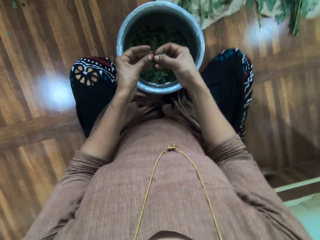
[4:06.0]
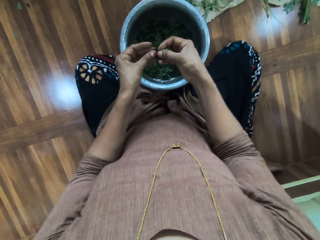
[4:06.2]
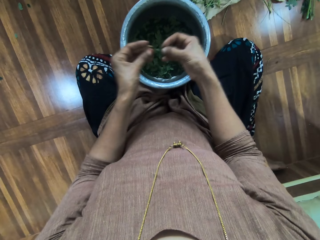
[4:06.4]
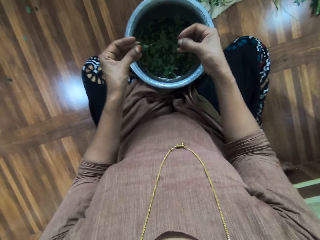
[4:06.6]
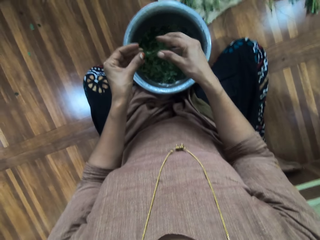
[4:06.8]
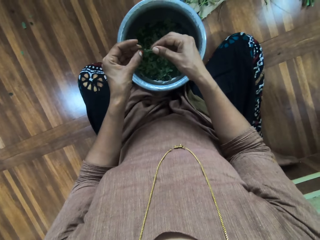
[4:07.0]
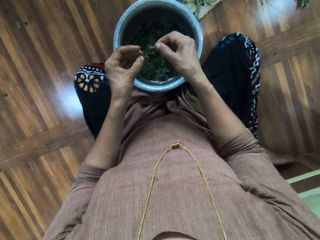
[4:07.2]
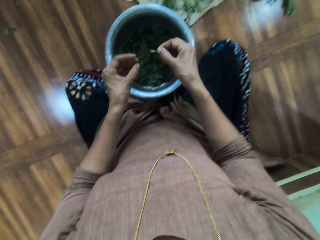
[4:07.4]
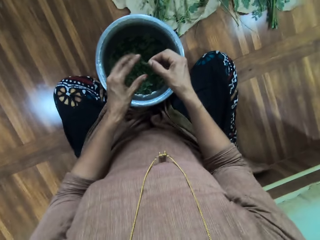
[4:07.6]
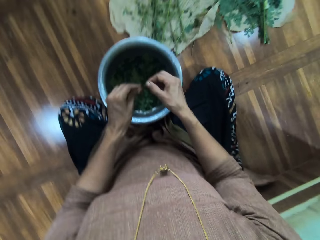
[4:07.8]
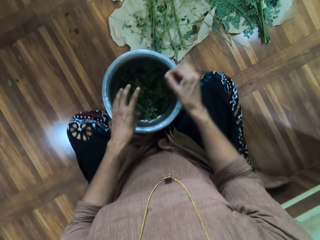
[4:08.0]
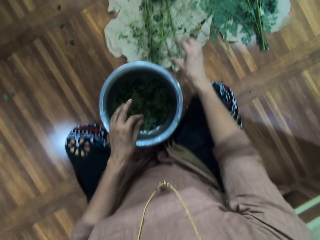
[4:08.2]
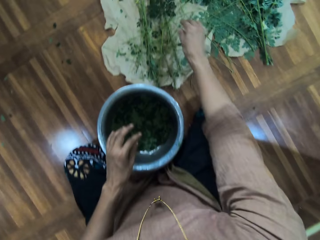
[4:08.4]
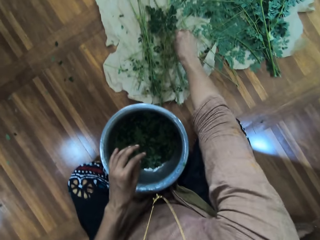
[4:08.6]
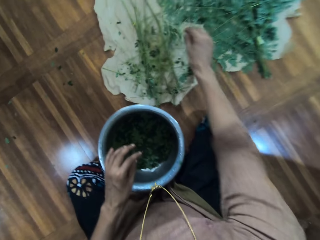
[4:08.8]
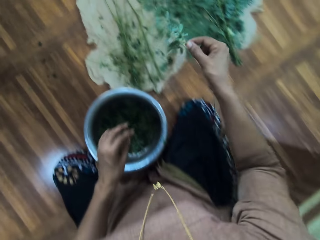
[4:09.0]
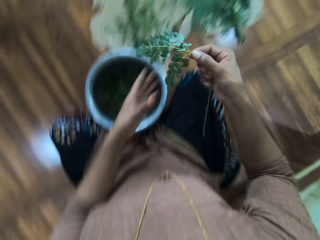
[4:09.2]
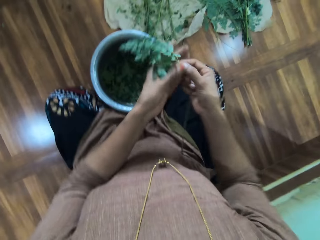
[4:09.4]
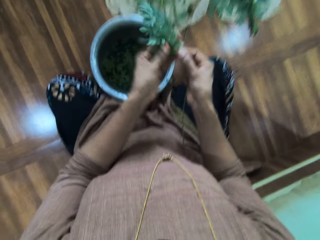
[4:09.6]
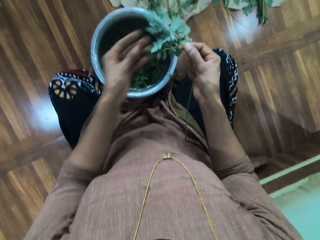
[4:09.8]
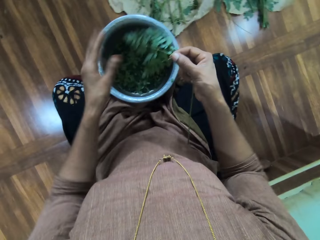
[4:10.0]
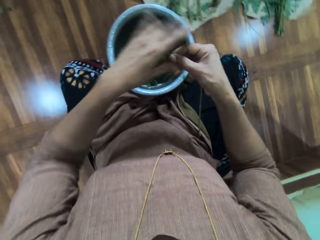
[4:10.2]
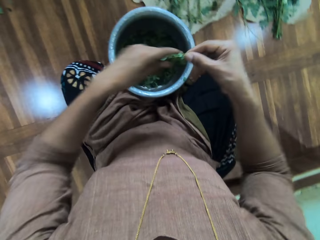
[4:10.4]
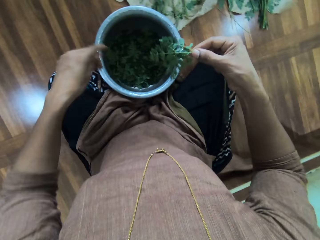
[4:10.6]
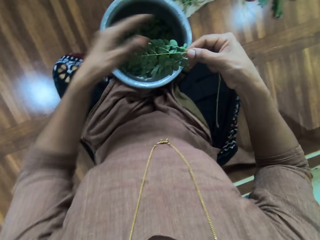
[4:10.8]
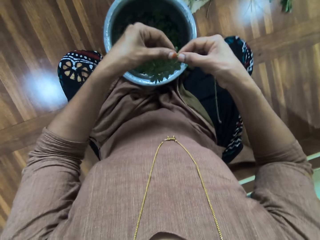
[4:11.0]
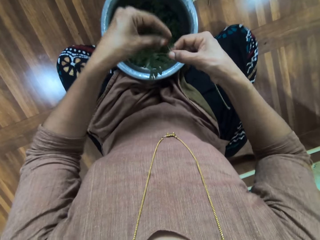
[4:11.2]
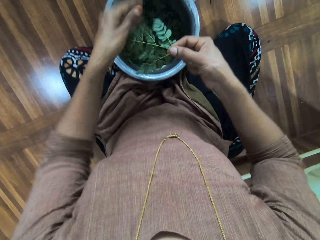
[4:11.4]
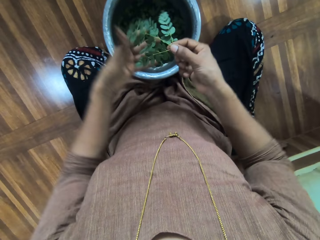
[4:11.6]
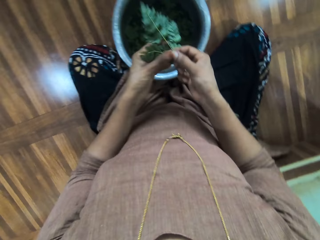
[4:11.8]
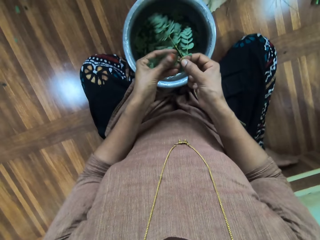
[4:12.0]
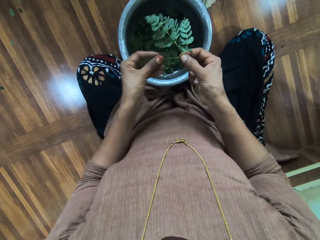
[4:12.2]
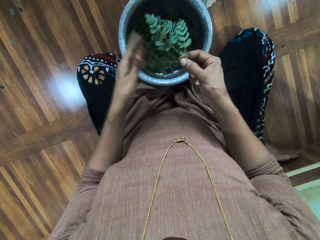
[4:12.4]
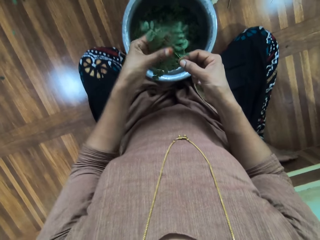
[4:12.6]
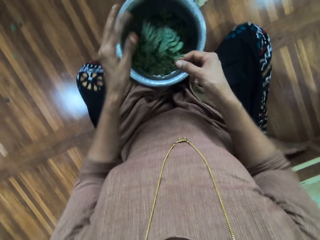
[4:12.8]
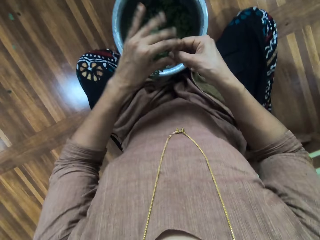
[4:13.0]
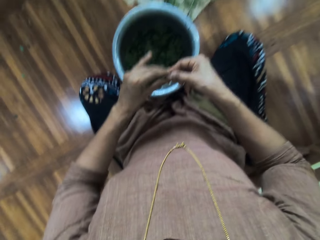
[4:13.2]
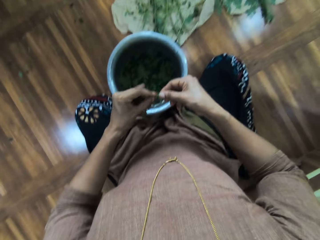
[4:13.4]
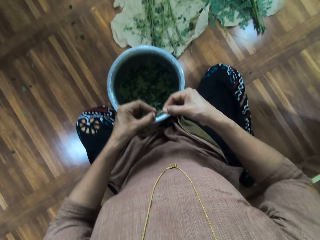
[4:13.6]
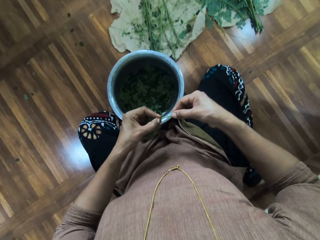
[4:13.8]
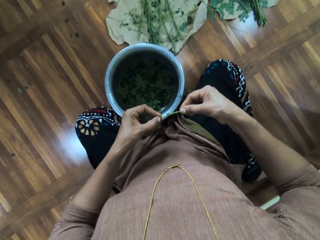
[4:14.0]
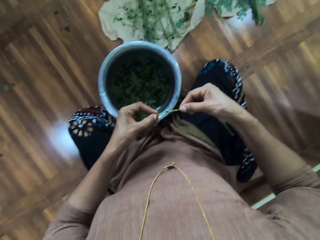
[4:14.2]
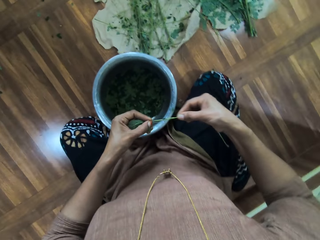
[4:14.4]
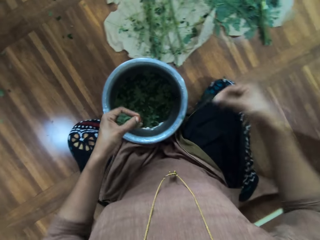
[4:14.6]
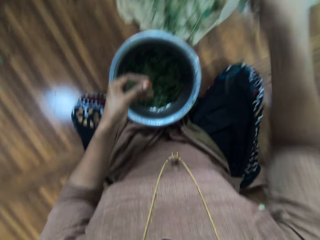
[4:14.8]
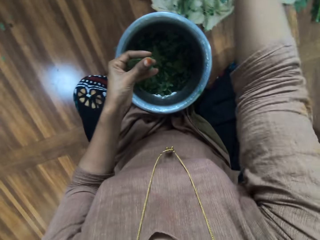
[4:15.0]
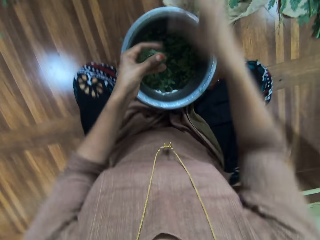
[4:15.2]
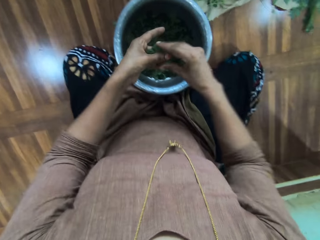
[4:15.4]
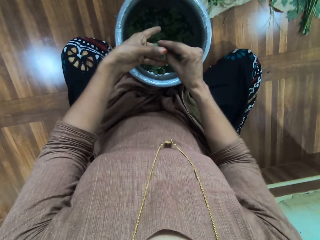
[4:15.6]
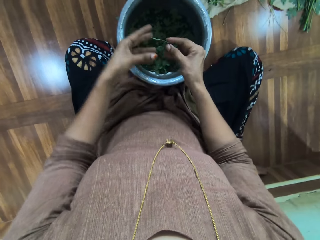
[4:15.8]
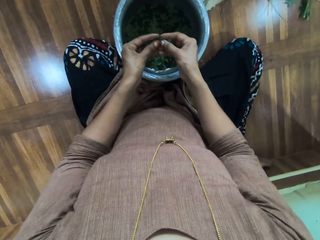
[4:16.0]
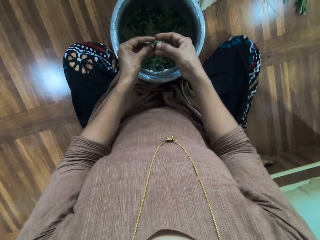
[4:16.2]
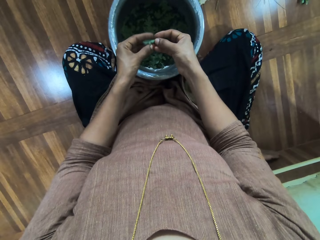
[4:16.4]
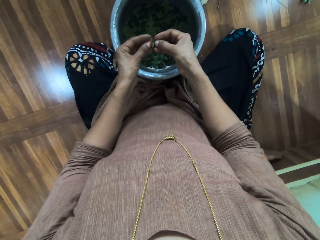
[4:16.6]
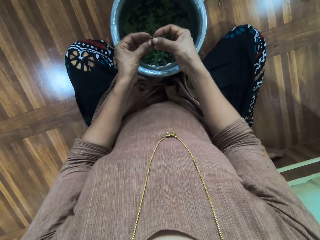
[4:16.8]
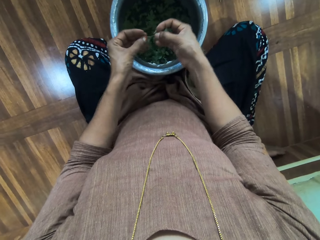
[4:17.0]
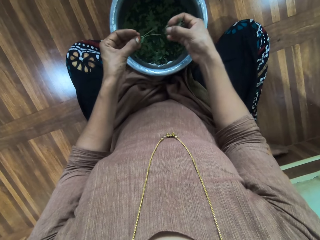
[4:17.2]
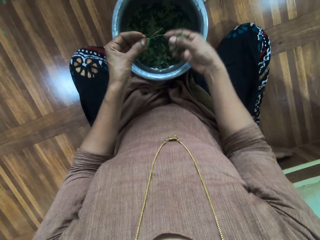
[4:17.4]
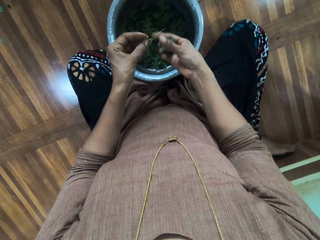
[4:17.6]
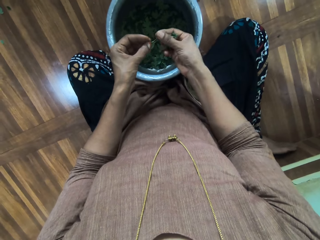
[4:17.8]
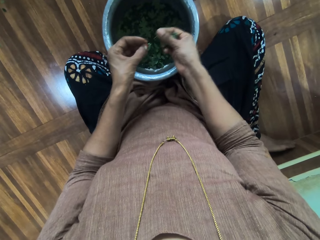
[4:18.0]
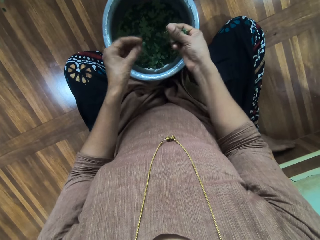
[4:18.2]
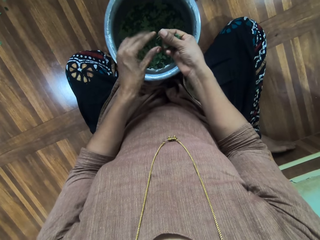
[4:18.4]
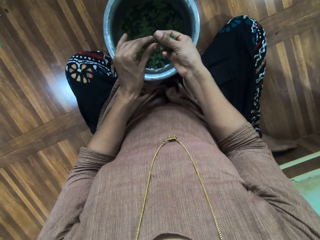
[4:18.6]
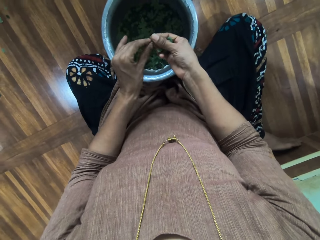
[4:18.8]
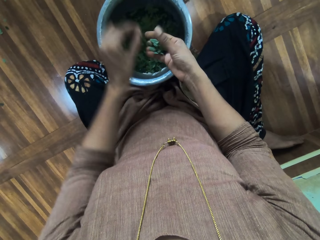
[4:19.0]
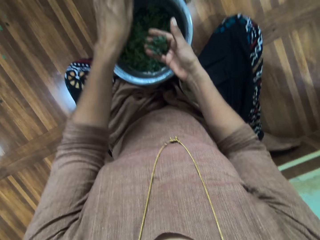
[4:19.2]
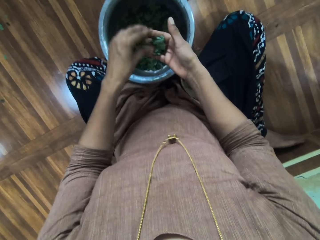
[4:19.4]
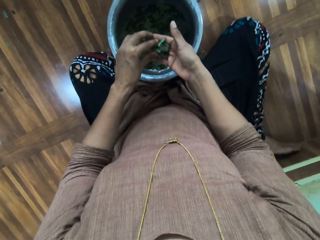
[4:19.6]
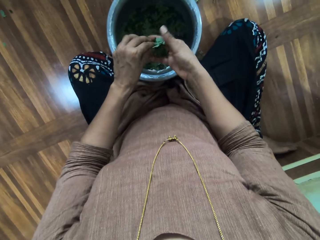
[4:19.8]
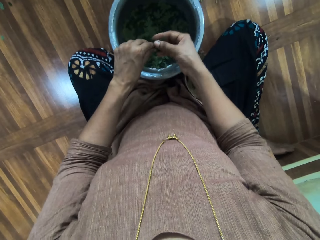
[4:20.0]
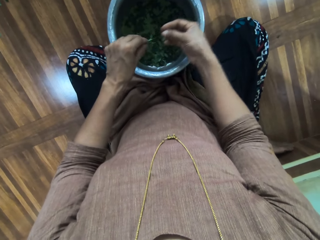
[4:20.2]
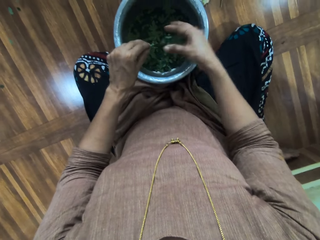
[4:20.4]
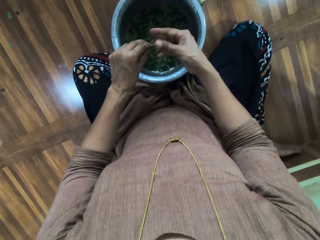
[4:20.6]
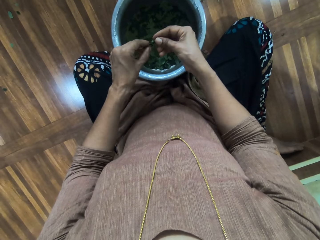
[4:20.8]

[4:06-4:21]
The camera wearer takes a branch. They move their hand on the branch. They pick up the leaves. They remove the leaves on the branch. They put the branch down. They remove the leaves on the branch.

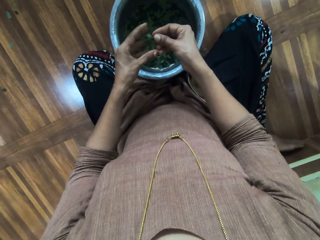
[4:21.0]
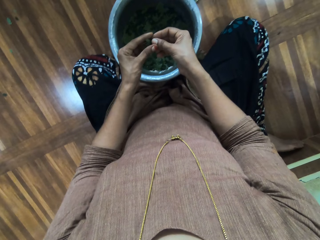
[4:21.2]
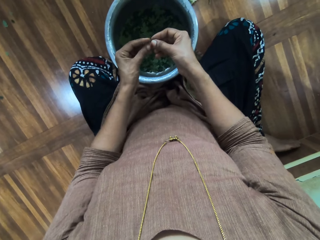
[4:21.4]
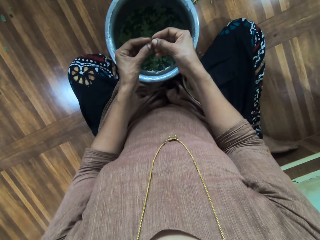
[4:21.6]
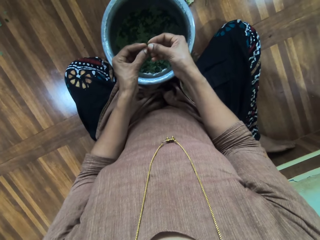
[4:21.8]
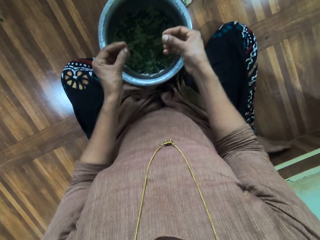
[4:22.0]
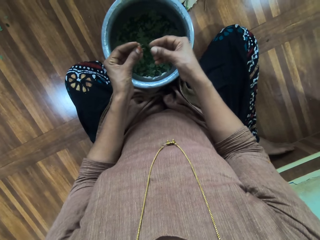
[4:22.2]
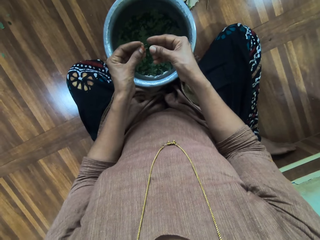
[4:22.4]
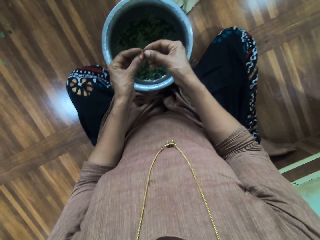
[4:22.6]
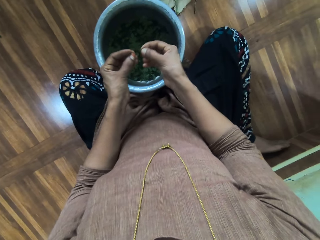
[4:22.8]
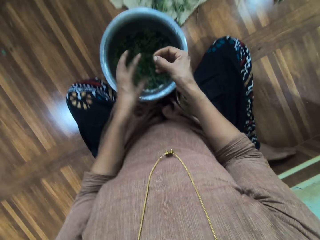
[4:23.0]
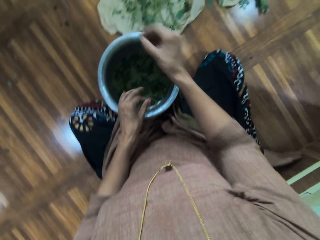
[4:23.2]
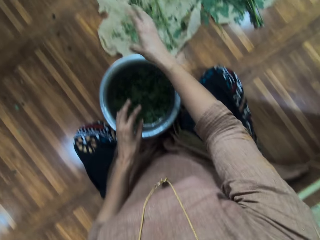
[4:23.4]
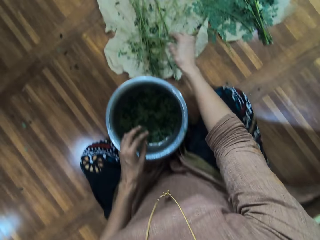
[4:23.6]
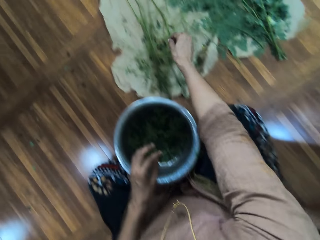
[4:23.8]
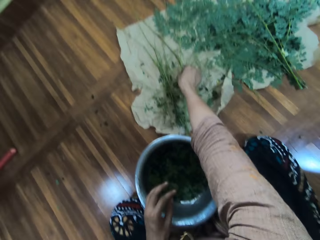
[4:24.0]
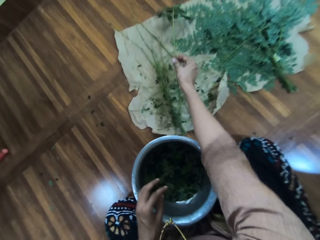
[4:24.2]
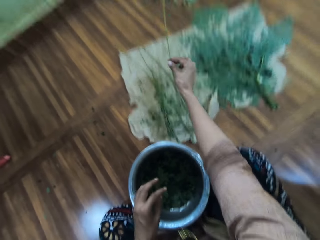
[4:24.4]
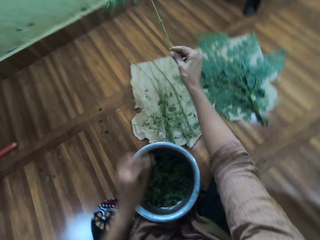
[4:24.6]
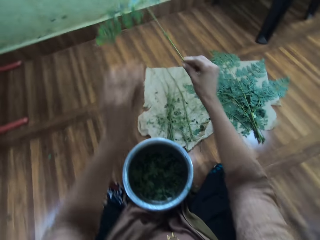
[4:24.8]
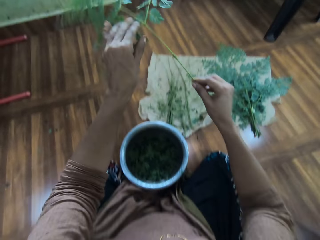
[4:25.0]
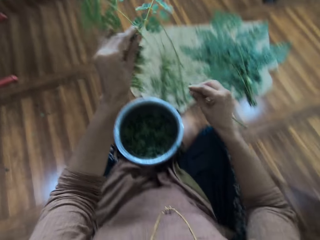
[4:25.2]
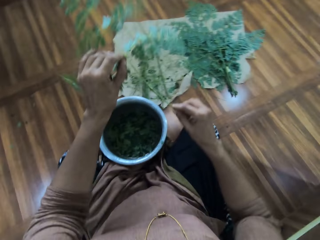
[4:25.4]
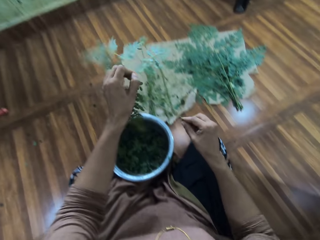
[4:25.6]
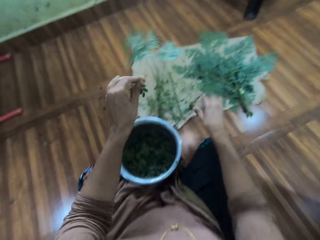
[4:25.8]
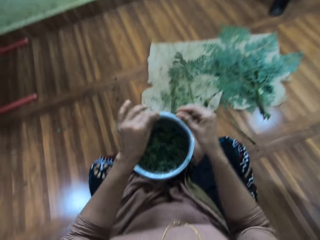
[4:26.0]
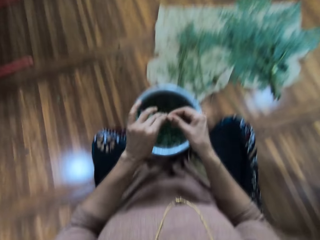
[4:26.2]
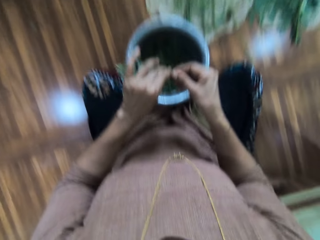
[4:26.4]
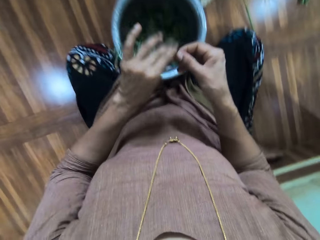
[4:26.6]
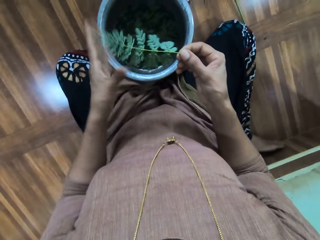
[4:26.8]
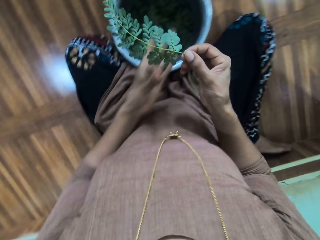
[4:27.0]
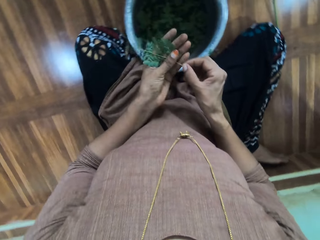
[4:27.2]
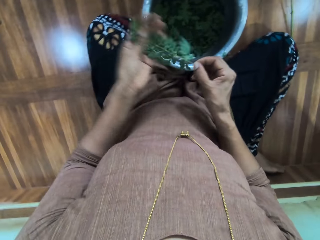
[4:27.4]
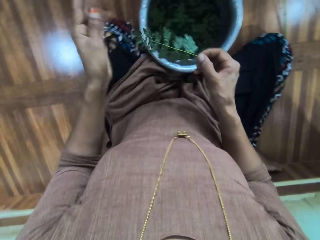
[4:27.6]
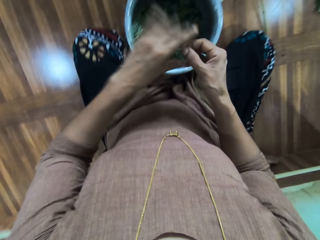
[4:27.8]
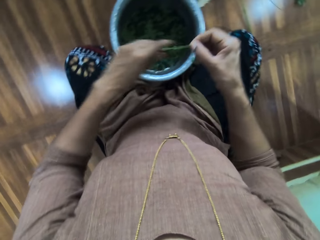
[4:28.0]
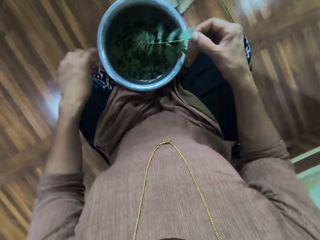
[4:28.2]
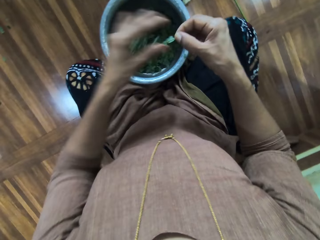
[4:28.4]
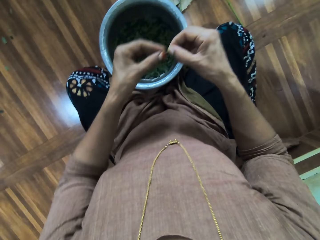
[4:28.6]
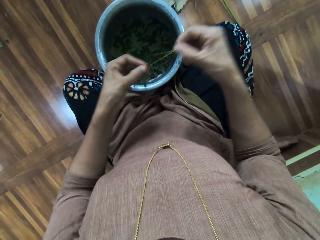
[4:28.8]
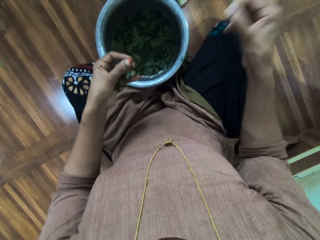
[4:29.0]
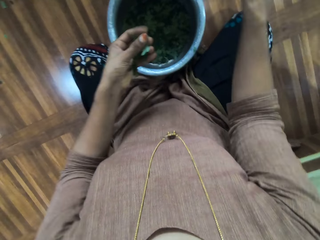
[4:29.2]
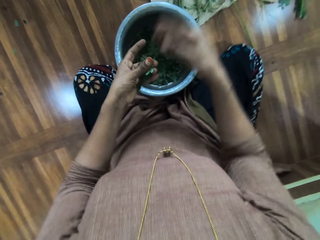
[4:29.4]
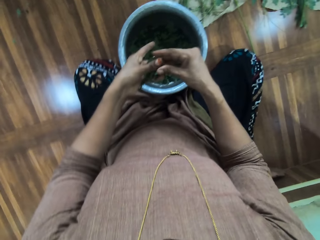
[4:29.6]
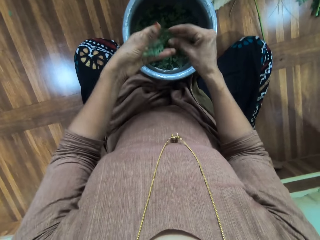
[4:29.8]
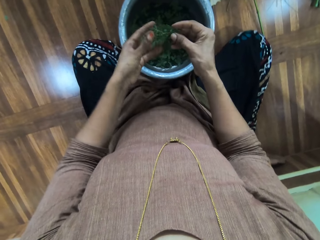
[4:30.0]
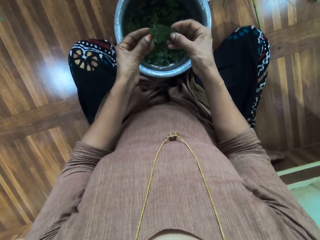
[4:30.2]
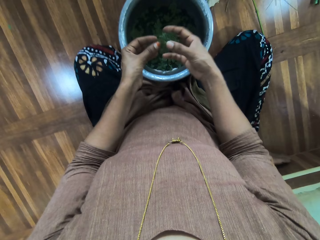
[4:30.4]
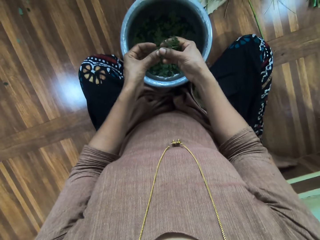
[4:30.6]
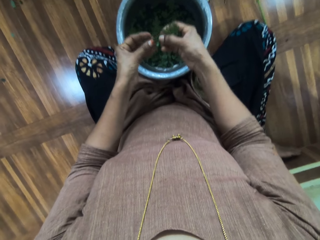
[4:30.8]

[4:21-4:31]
The camera wearer takes a branch. They cut the branch. They move their hand on the branch. They remove the leaves on the branch. They put the branch down.
